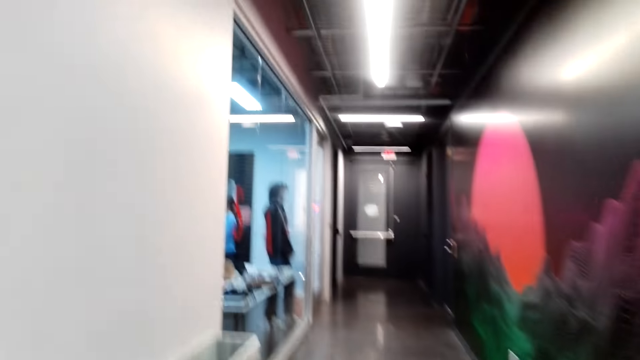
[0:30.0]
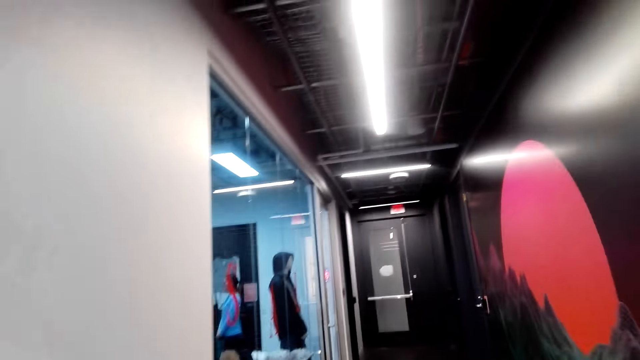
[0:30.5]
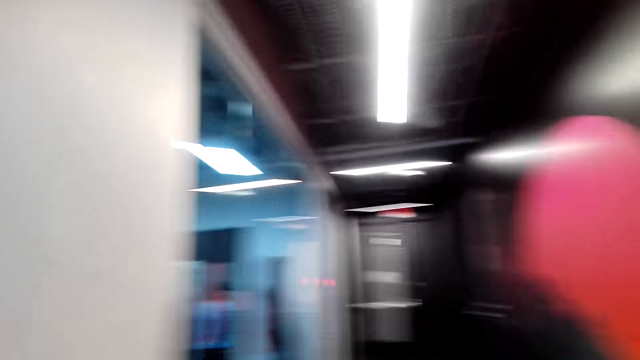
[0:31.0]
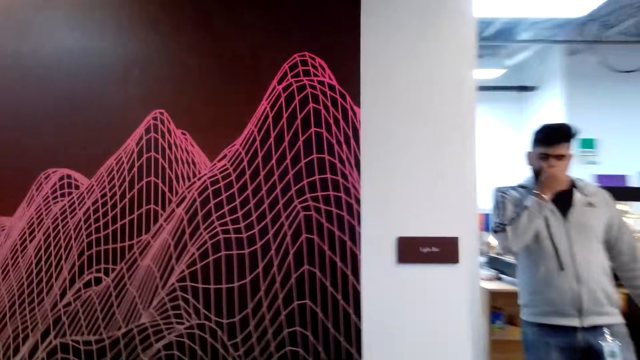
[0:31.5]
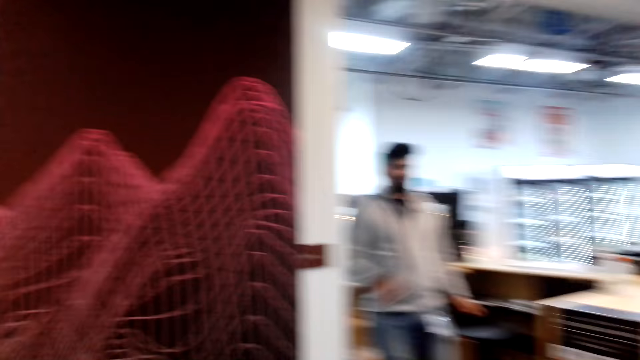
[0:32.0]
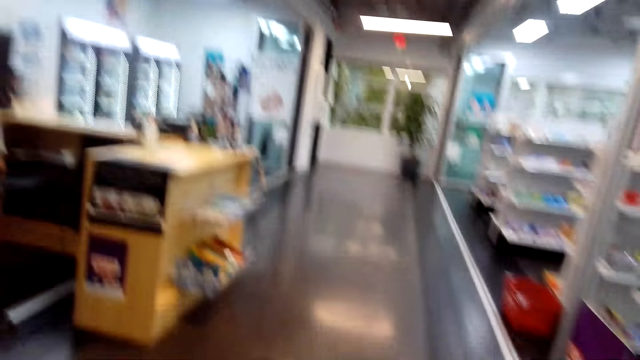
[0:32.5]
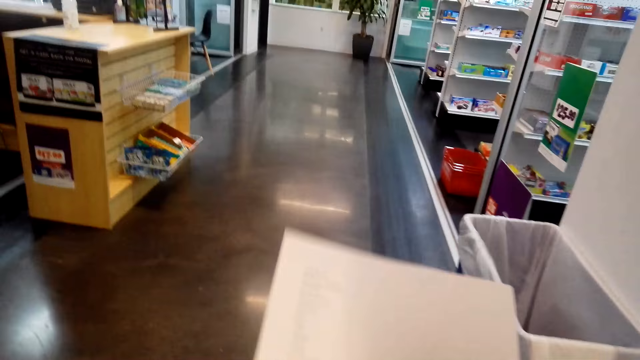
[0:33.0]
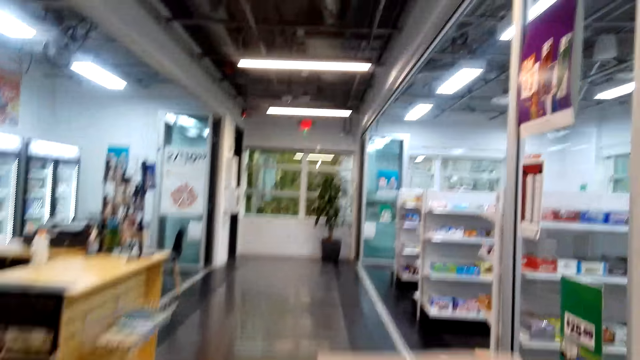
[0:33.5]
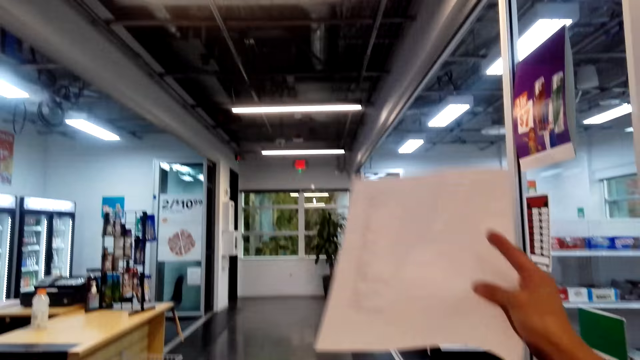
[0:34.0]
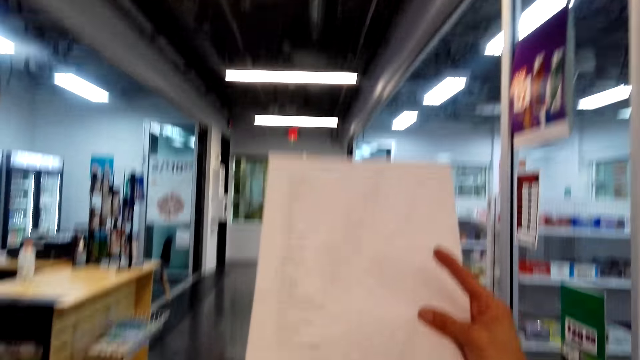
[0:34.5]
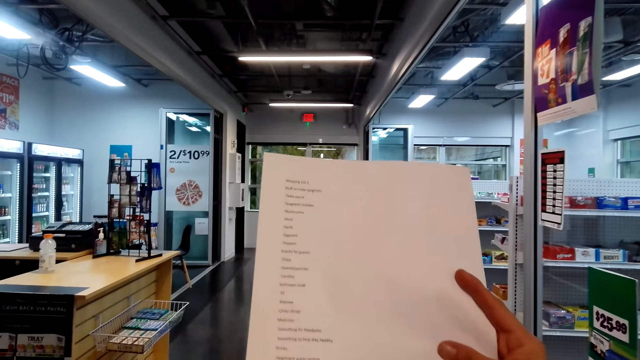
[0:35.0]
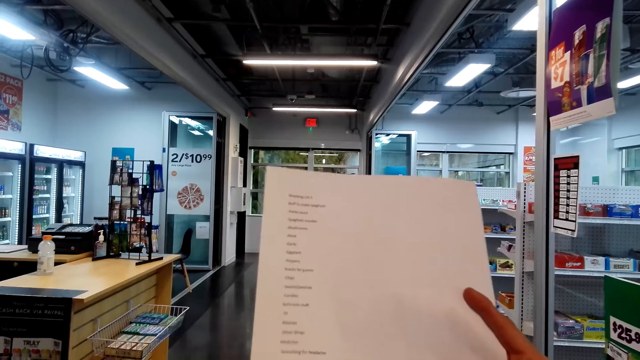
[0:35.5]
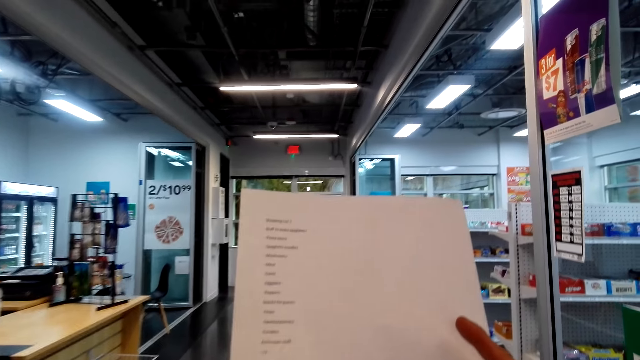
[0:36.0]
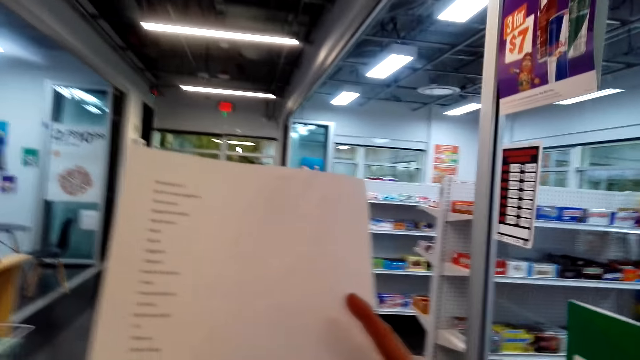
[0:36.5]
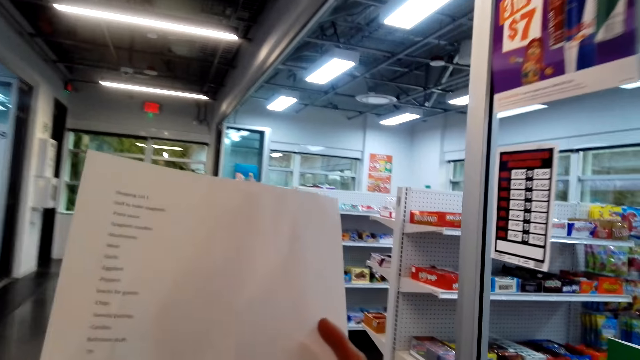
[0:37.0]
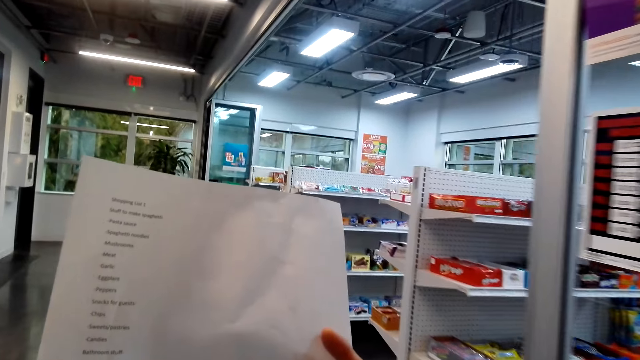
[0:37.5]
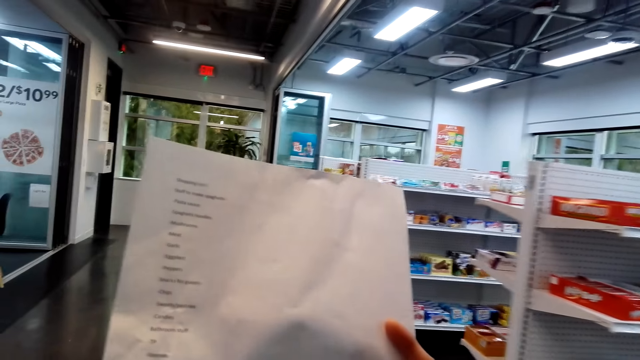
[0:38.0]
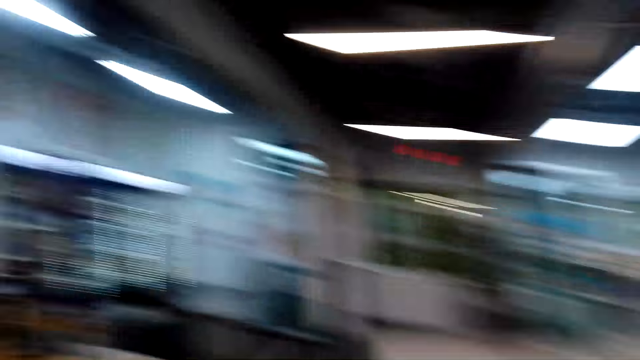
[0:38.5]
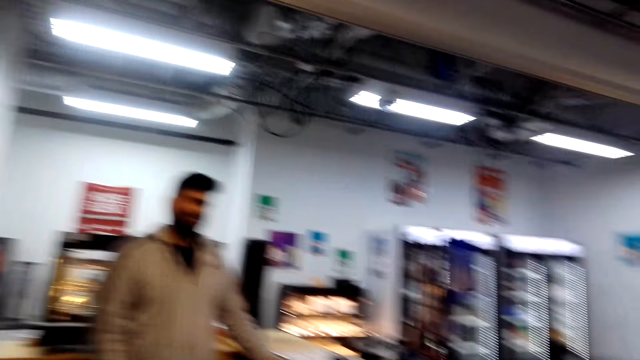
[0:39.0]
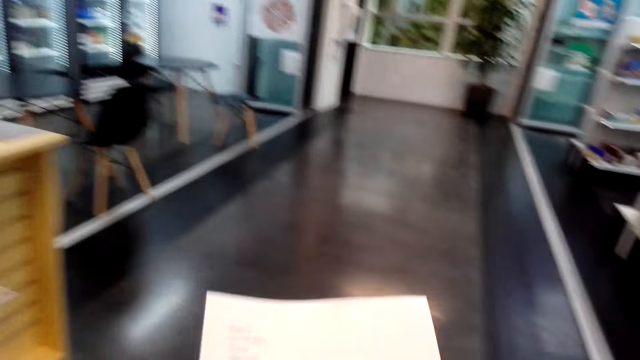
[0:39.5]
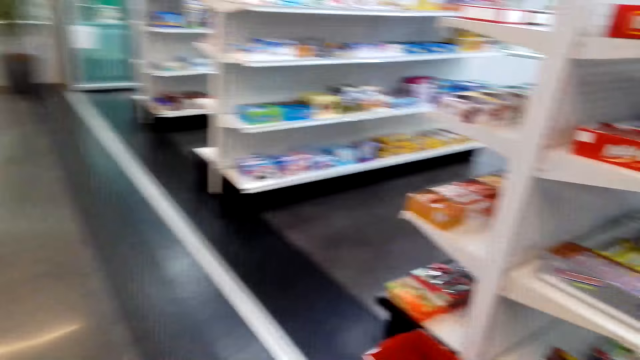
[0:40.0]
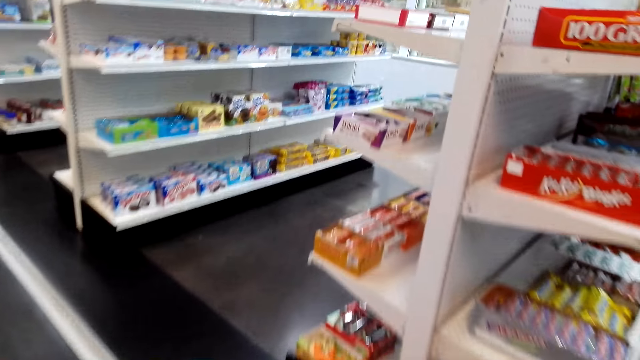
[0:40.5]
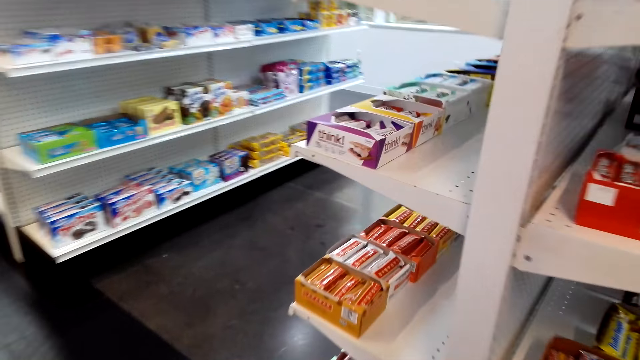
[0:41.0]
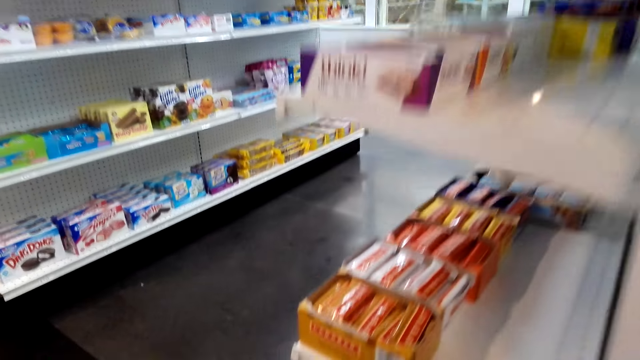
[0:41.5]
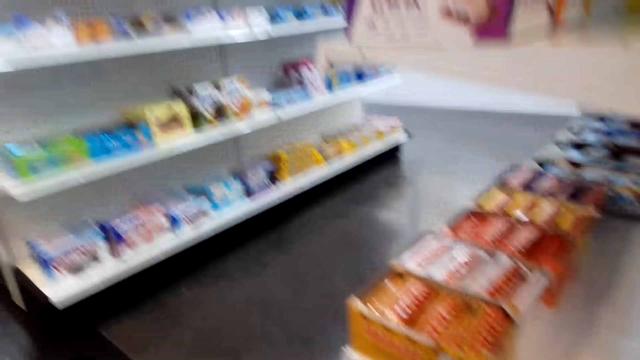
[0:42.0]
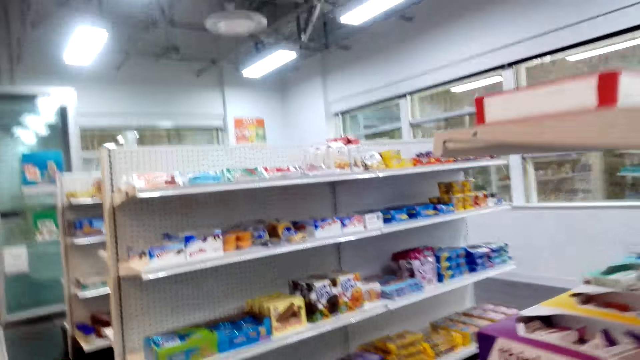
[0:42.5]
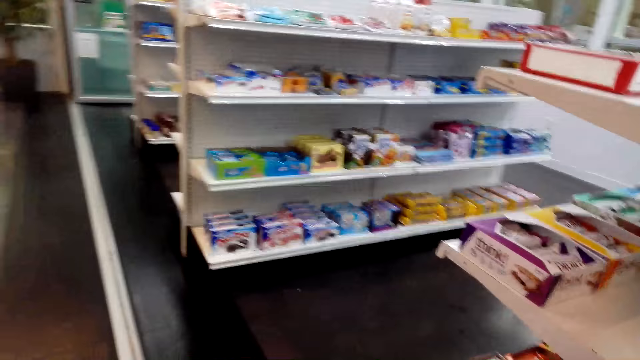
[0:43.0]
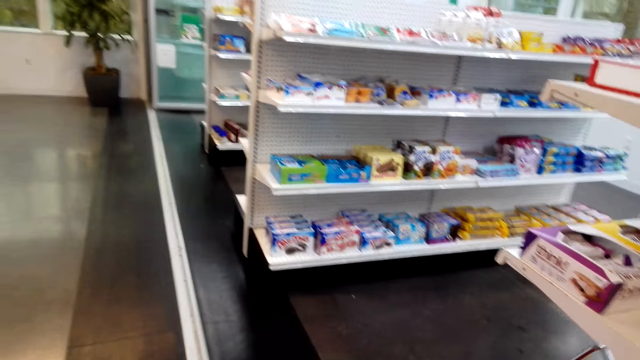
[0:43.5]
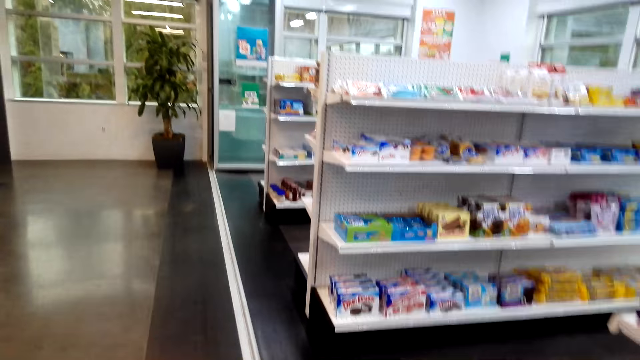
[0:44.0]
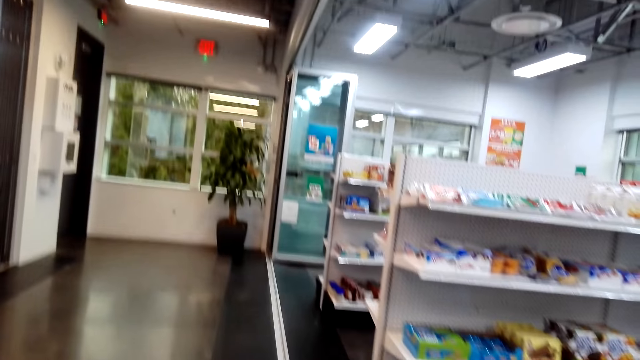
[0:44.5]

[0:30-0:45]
The camera wearer walks around the store. They dialogue with the cashier. They read the shopping list. They walk around the store, look around, and dialogue with the cashier. They pick a shopping basket.

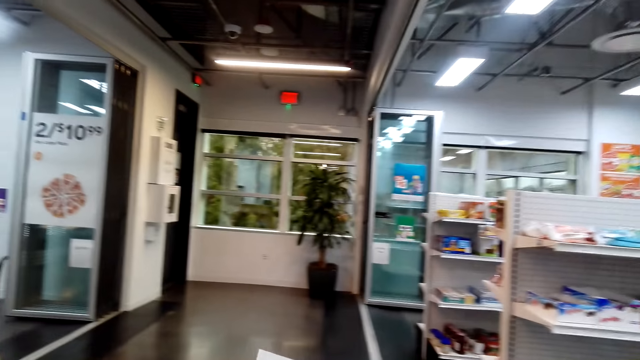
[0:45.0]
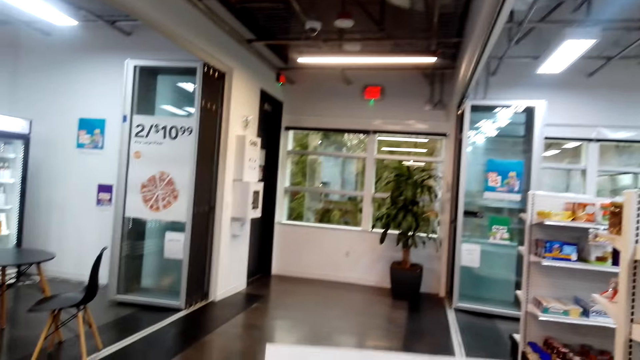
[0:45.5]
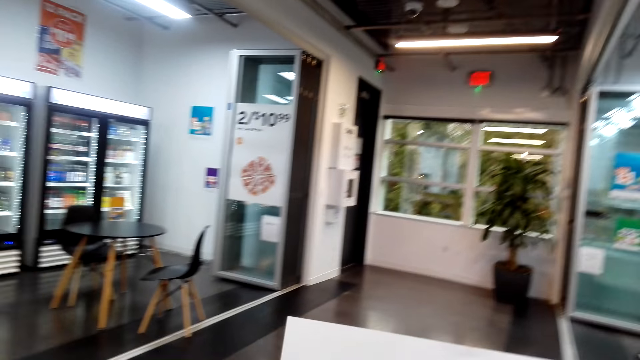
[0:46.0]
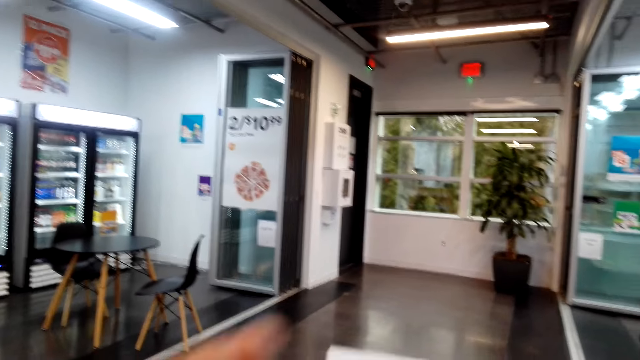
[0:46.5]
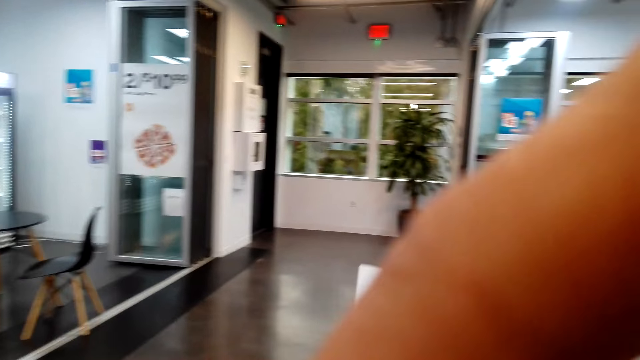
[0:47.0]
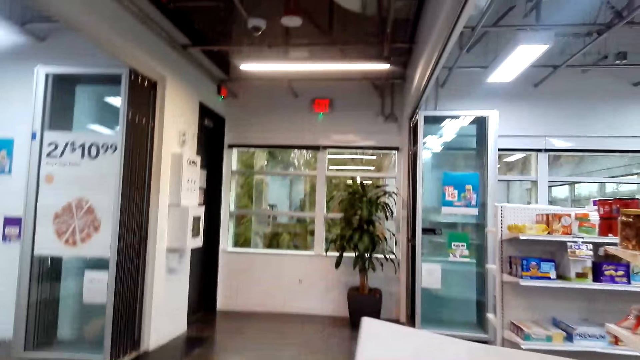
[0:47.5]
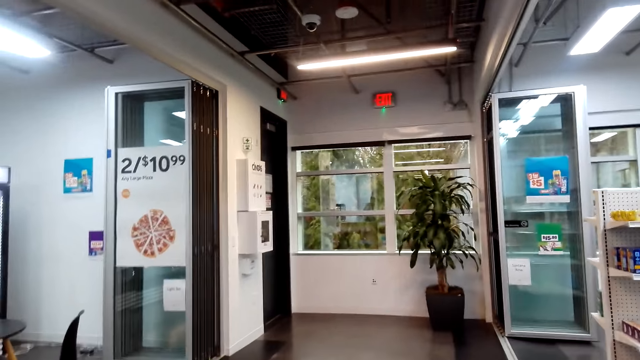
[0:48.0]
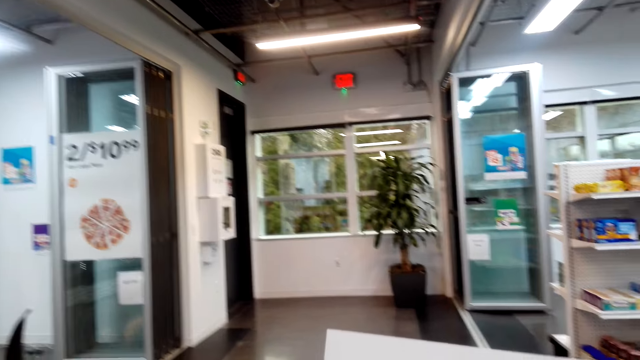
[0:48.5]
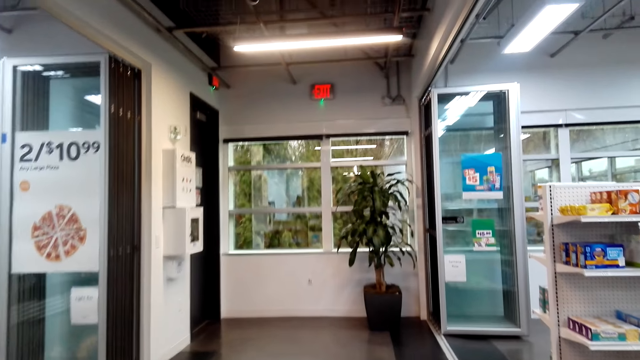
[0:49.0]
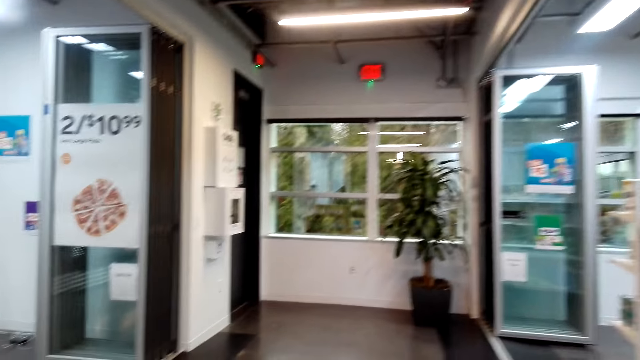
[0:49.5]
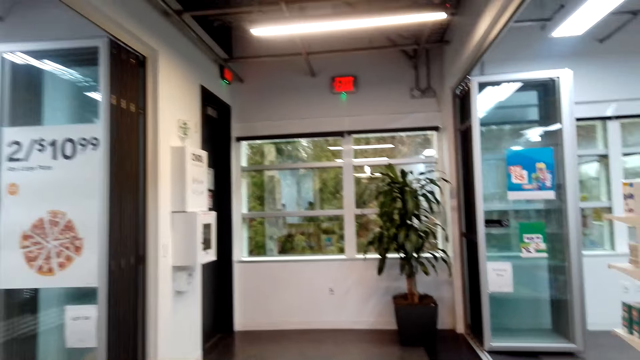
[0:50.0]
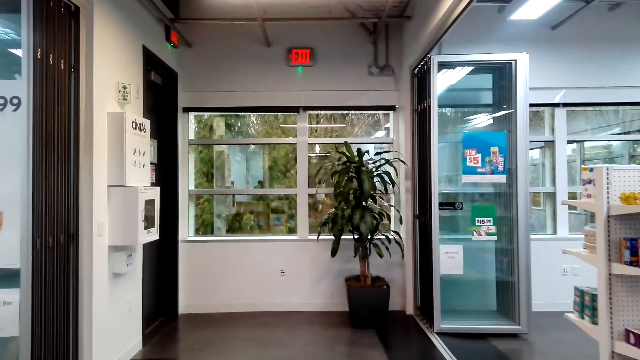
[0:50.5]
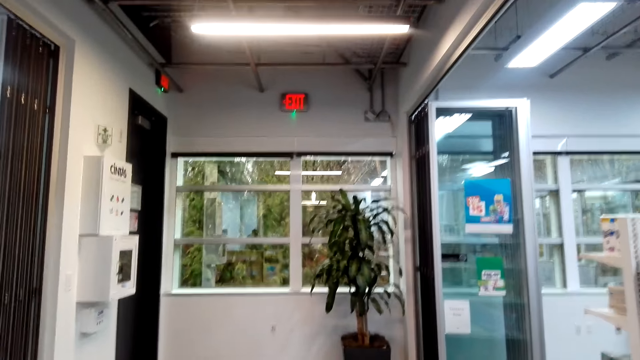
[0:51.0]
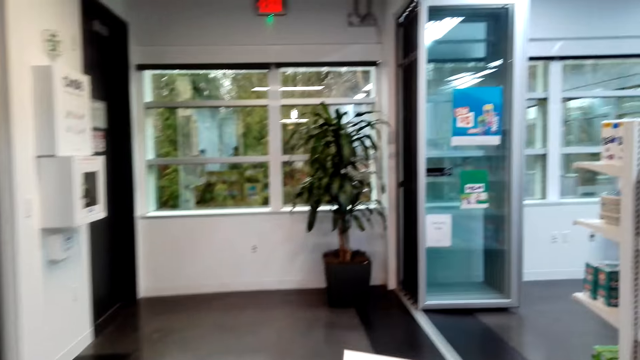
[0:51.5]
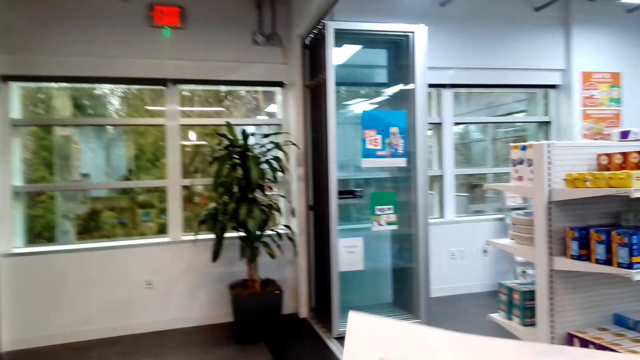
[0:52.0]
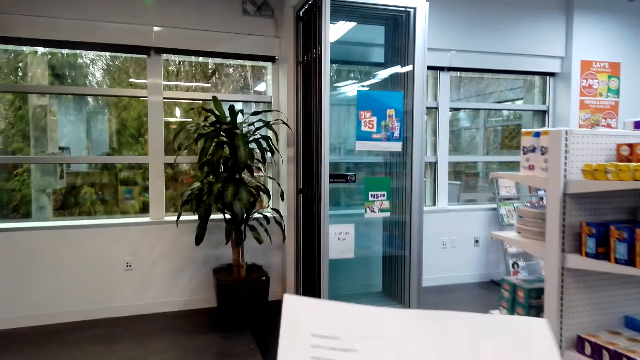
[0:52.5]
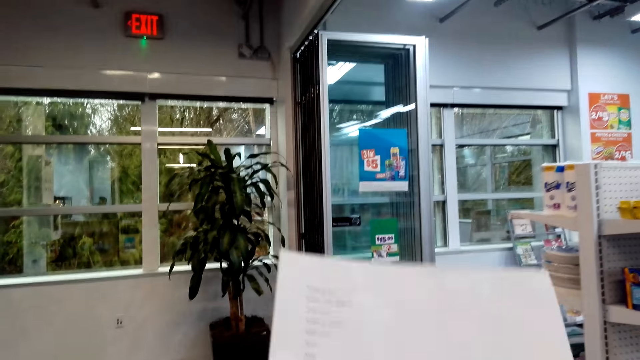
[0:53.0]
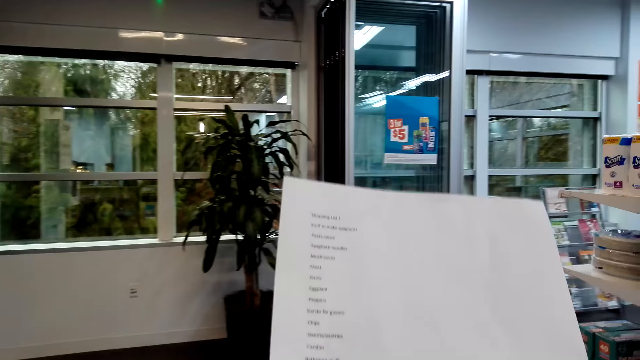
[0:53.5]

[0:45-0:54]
The camera wearer dialogues with the cashier. She wipes her face. She interacts with the cashier. She walks around the store shelf.
